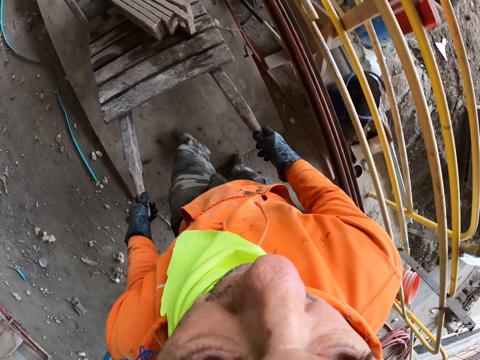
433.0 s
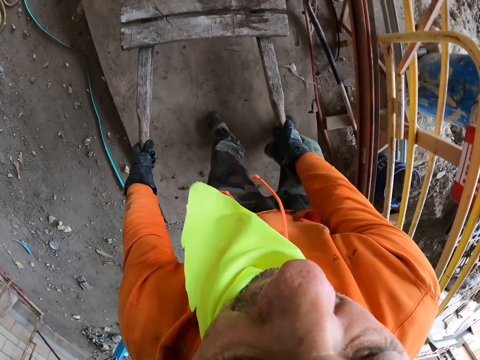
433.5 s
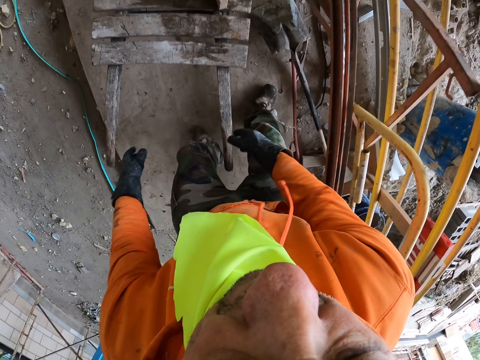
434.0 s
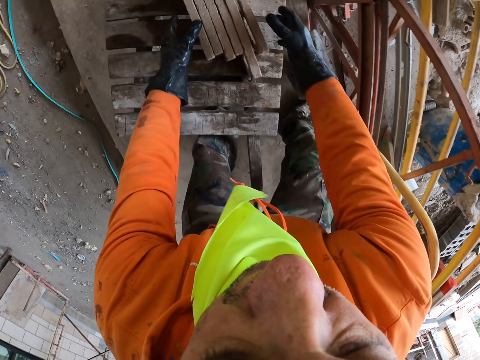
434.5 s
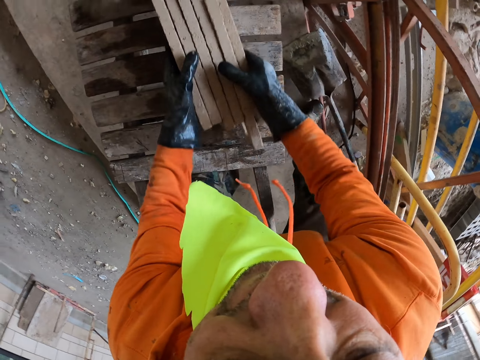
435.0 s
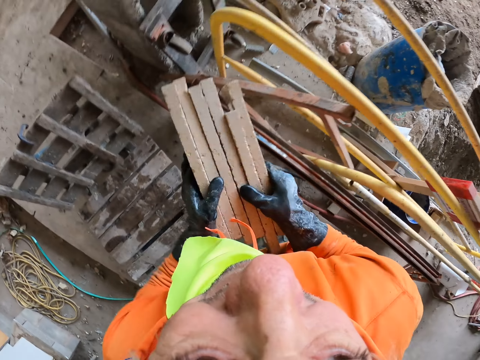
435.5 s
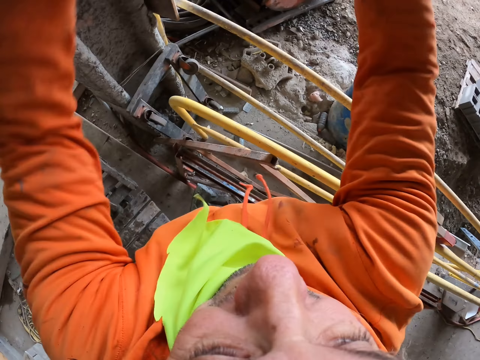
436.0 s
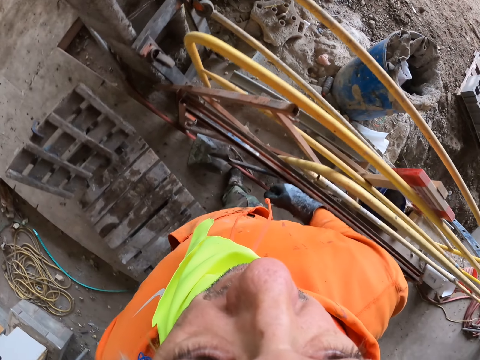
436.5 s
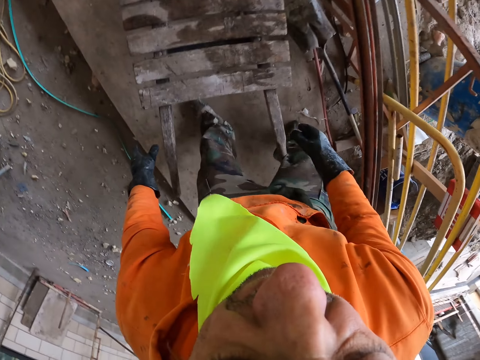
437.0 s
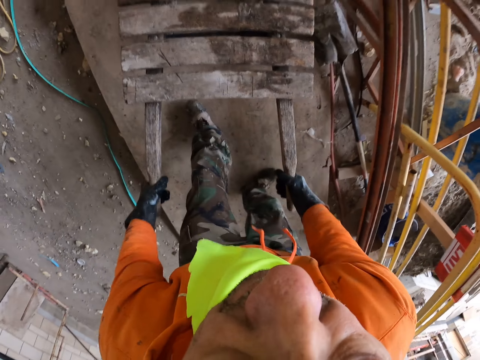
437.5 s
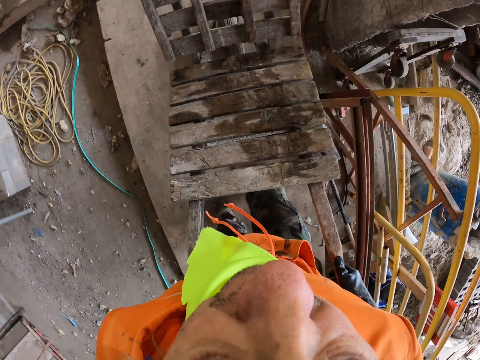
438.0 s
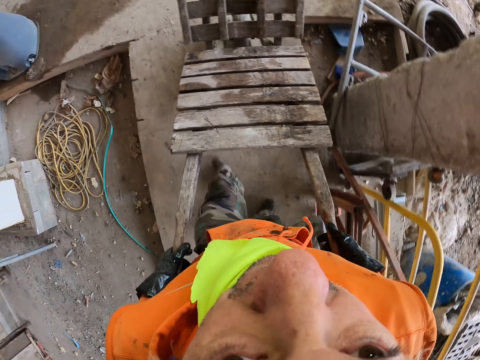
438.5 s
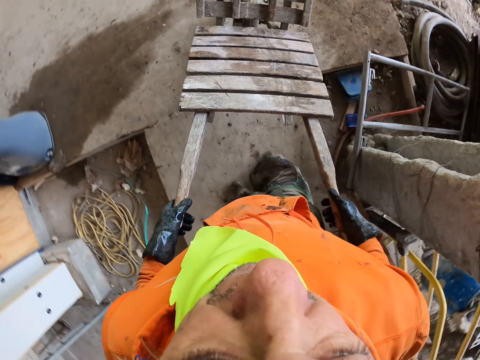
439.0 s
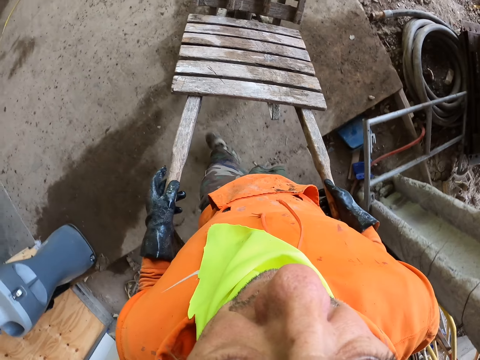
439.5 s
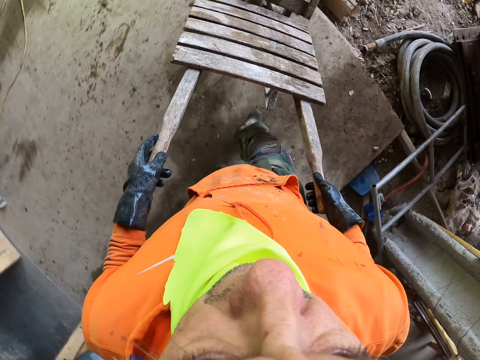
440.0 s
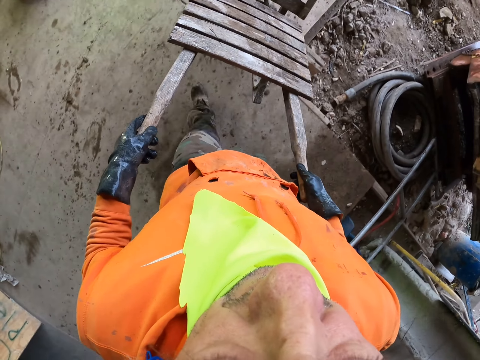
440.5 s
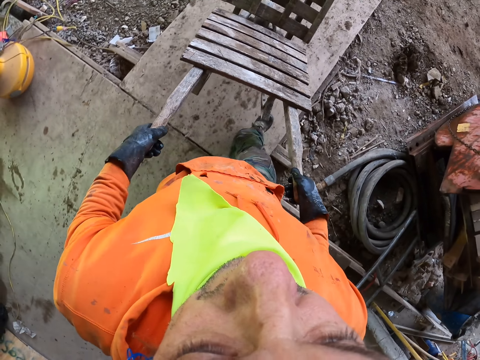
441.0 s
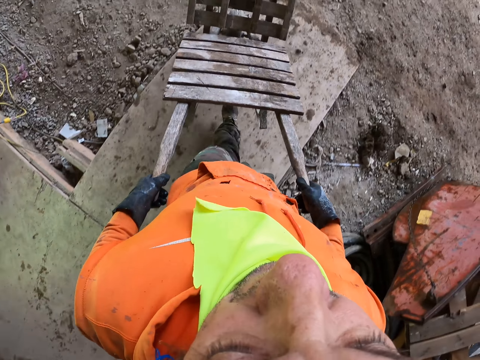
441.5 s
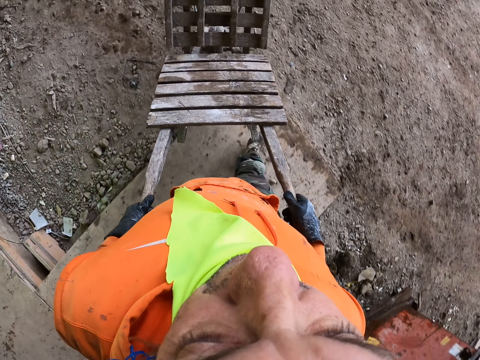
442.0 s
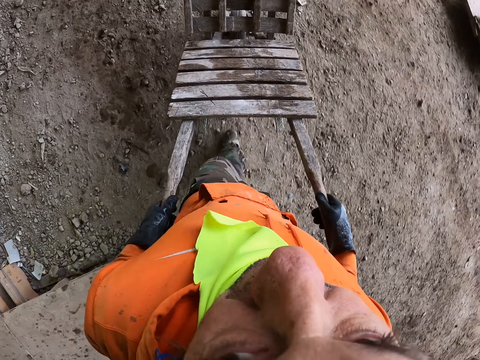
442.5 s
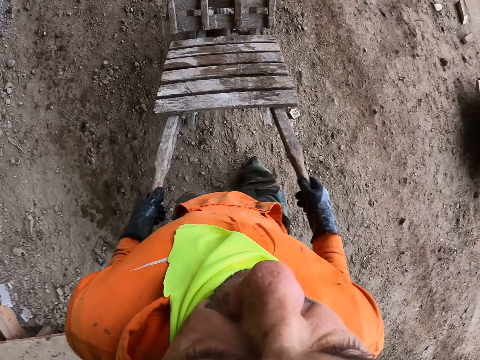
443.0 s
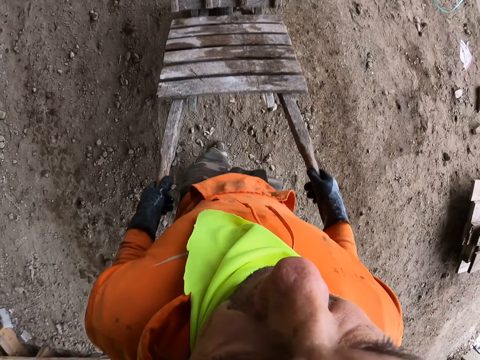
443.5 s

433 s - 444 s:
The camera wearer picks up pieces of concrete blocks. They throw the pieces of concrete blocks. They push a wooden wheelbarrow. They pull the cart.

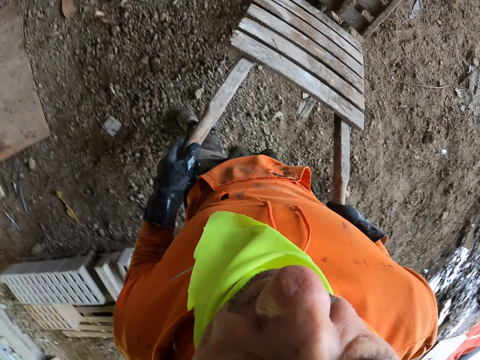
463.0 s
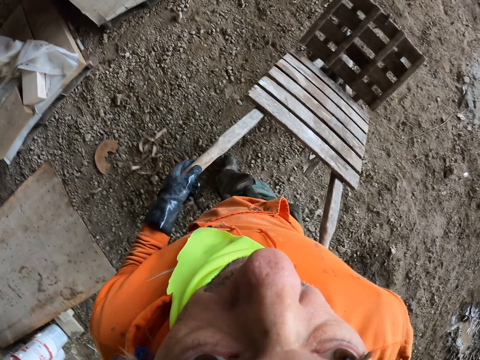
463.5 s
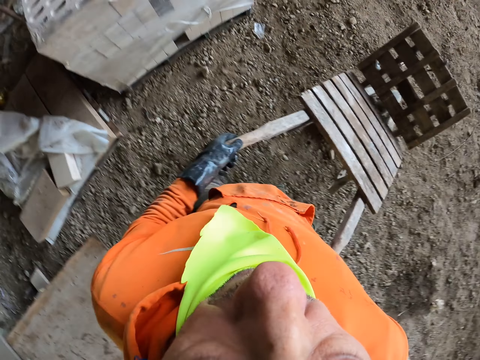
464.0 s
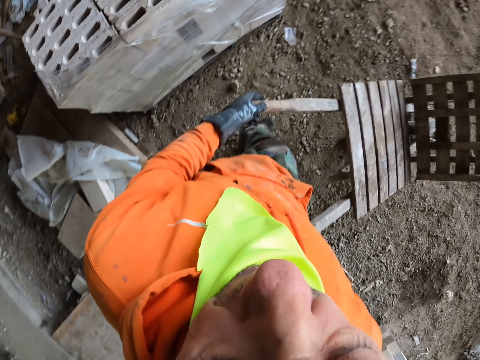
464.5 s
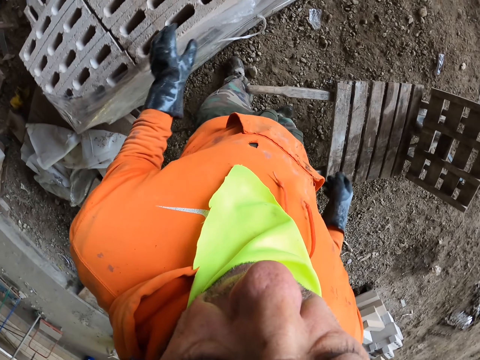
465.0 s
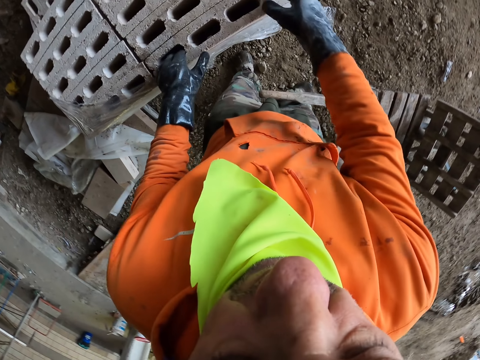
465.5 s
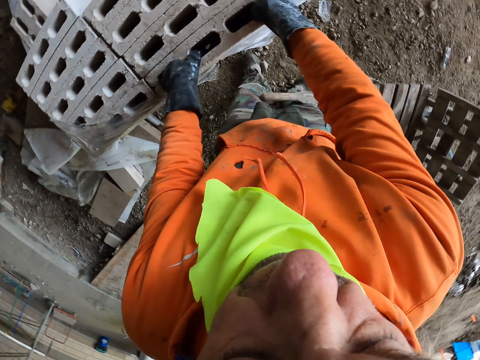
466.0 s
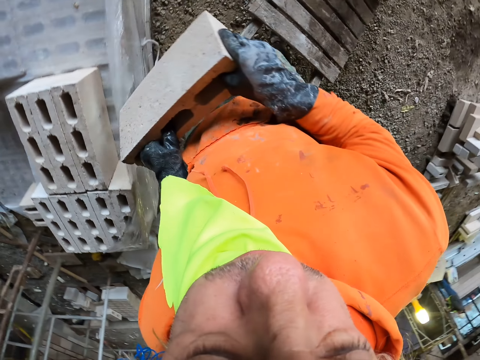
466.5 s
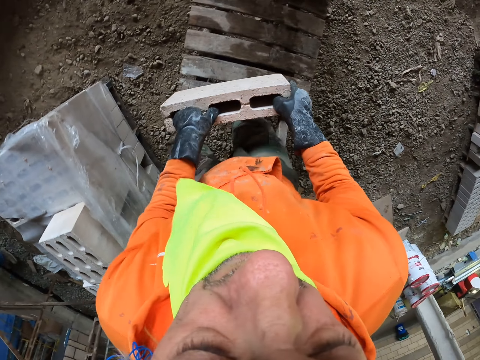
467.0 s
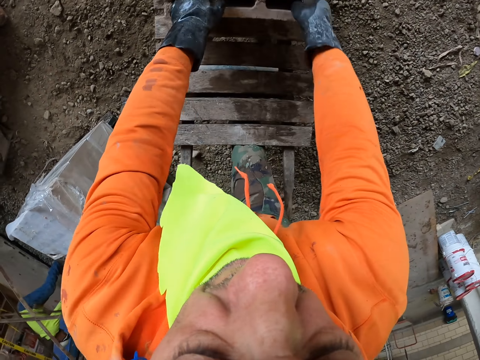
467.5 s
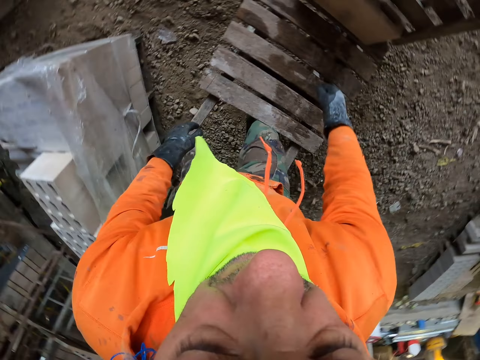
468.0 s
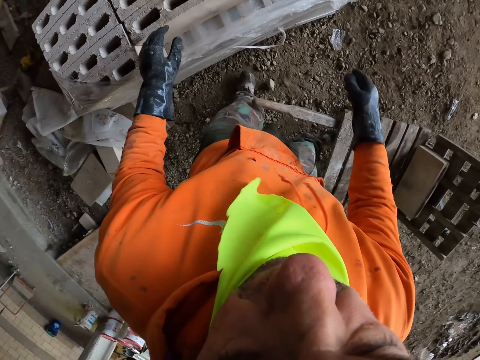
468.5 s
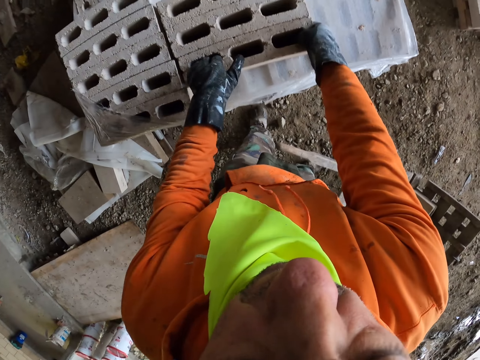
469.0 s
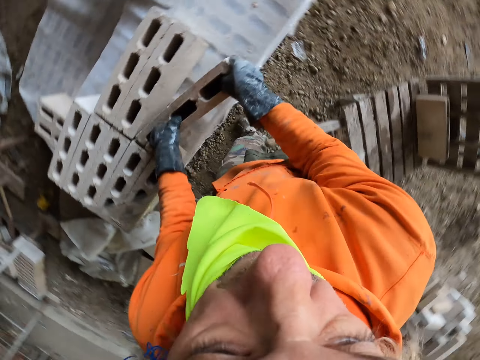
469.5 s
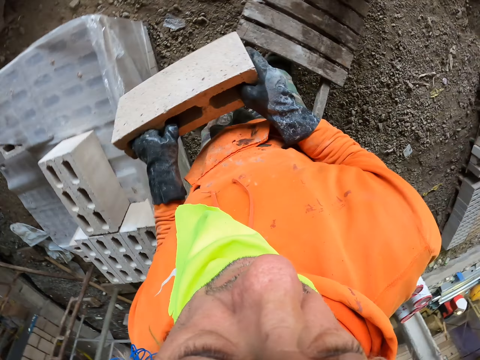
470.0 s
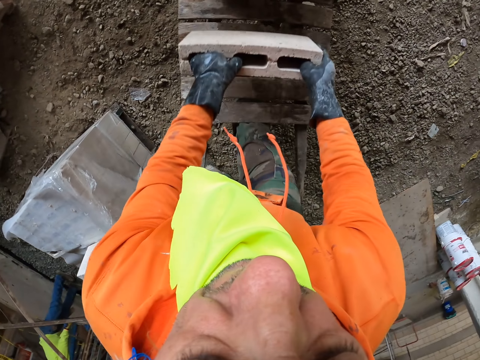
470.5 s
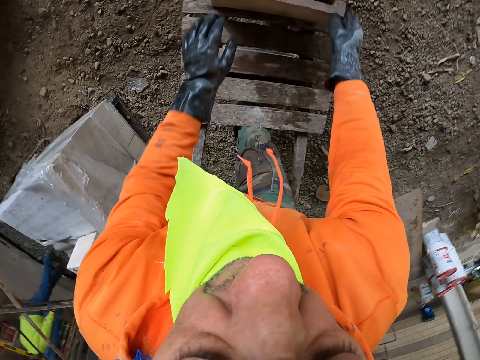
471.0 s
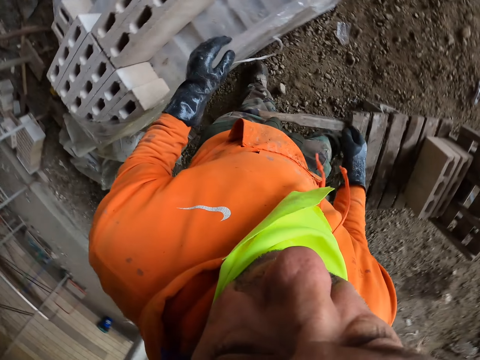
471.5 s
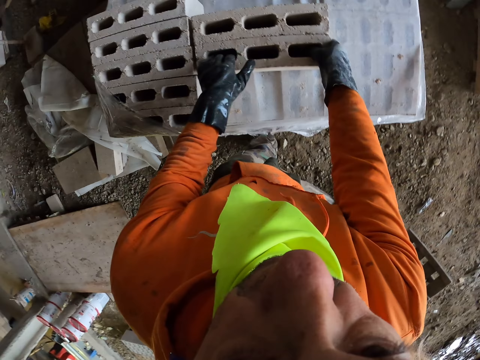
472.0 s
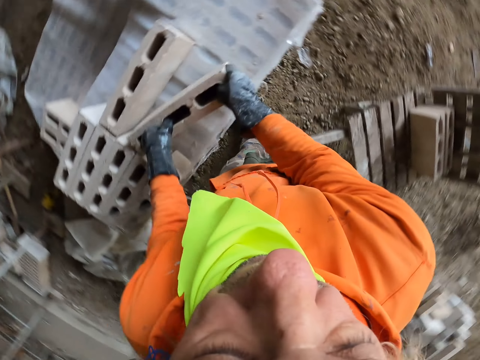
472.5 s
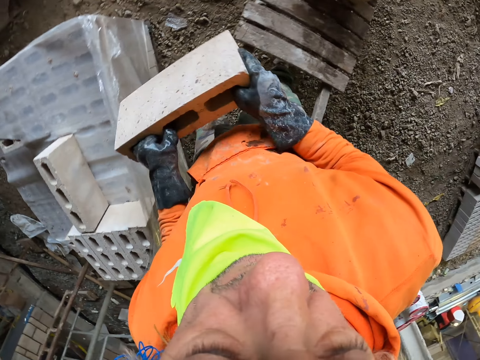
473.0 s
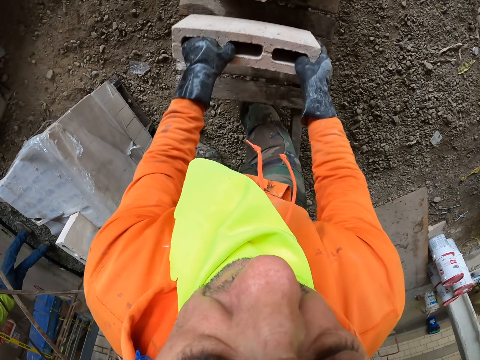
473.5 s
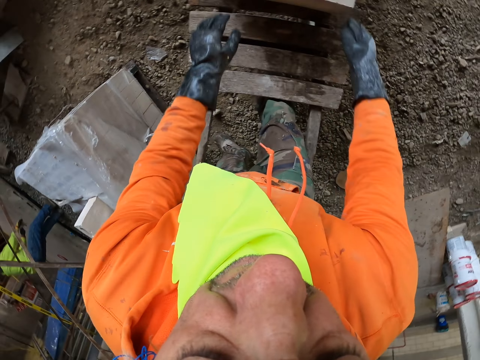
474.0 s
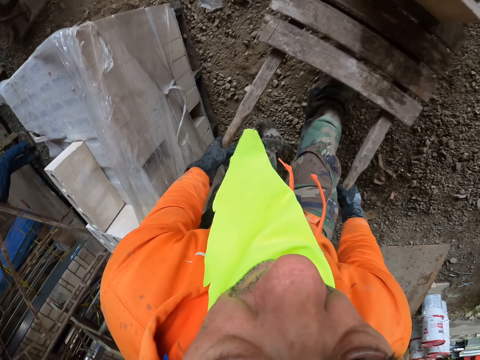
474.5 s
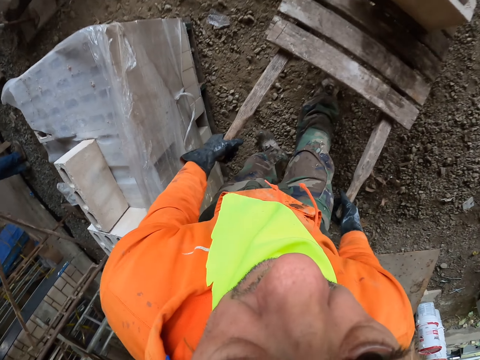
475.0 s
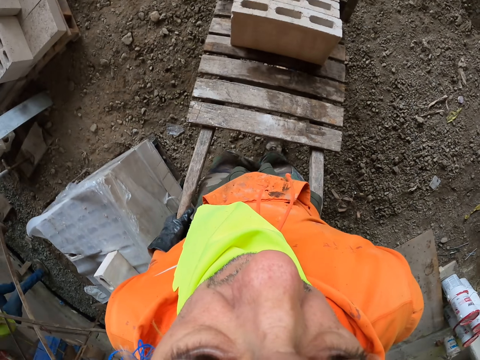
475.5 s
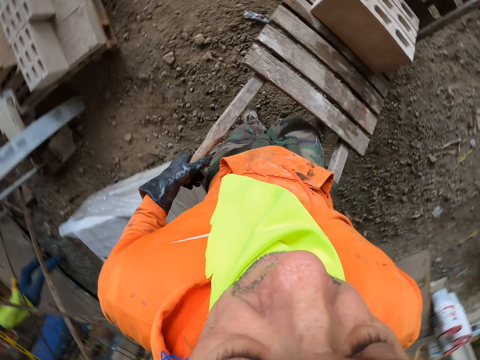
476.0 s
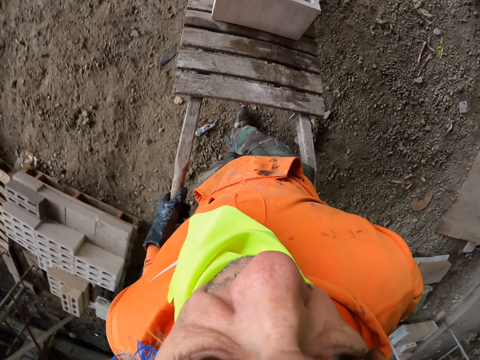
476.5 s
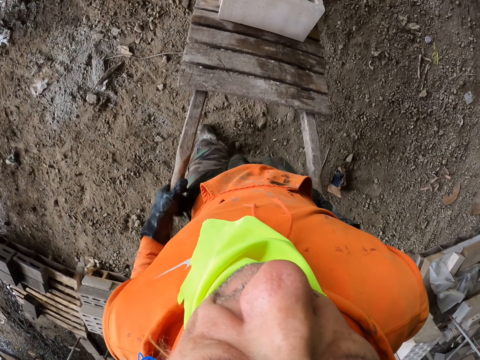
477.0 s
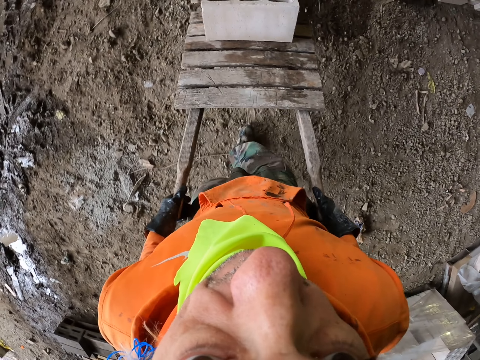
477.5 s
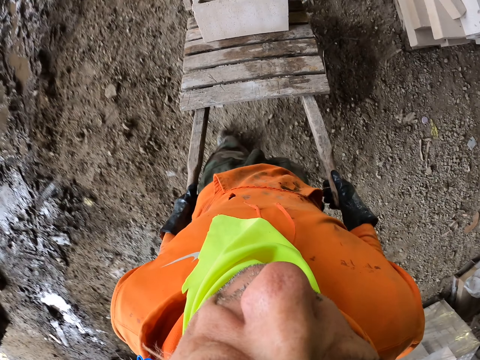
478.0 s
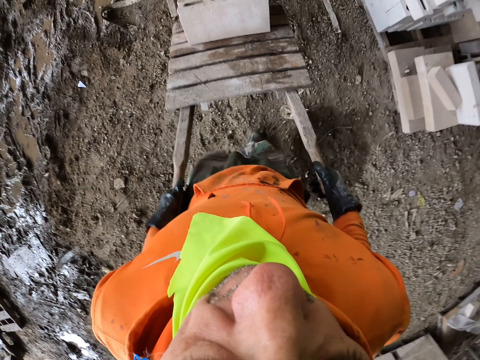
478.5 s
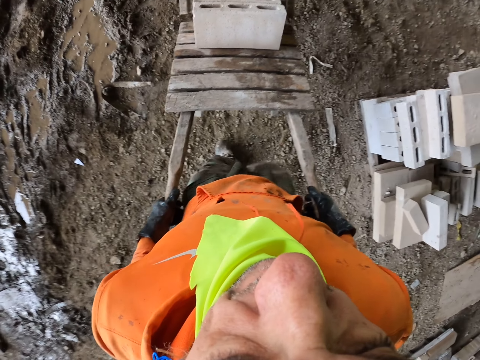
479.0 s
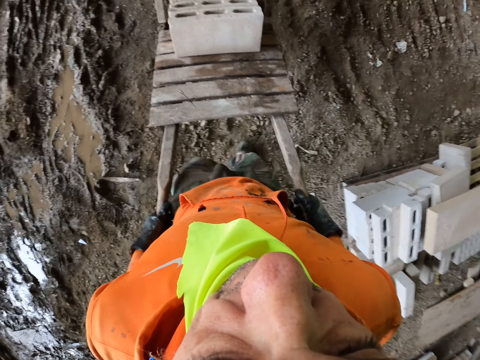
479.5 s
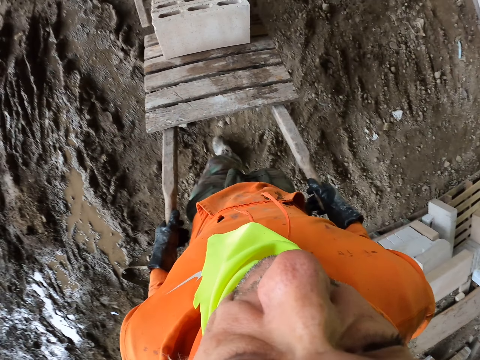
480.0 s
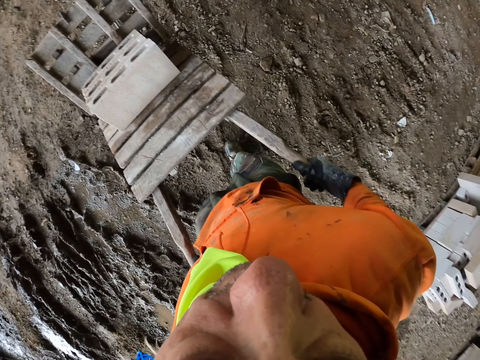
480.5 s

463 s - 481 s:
The camera wearer puts down the wooden wheelbarrow. They pick up a concrete block and put down the concrete block on the wooden wheelbarrow. They pick up a concrete block and put down the concrete block on the wooden wheelbarrow. They pick up a concrete block and put down the concrete block on the wooden wheelbarrow. They pull the cart. They push the wooden wheelbarrow.
